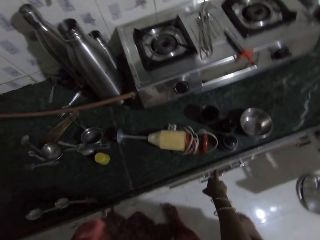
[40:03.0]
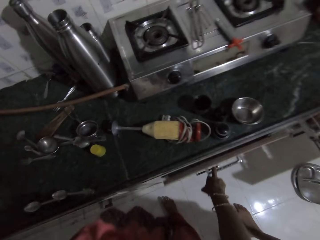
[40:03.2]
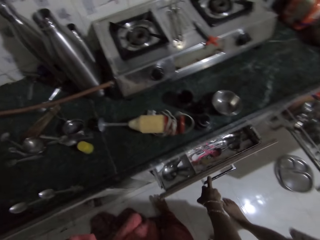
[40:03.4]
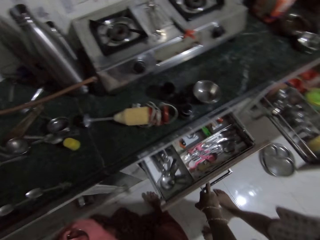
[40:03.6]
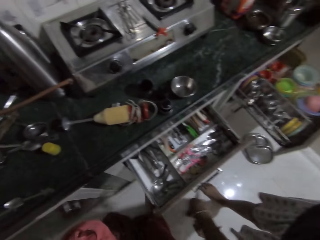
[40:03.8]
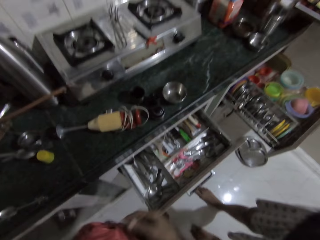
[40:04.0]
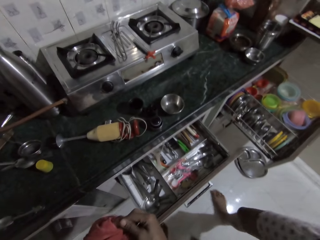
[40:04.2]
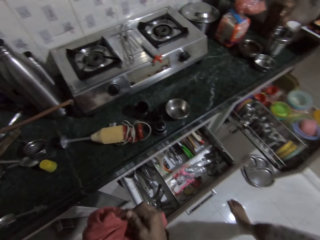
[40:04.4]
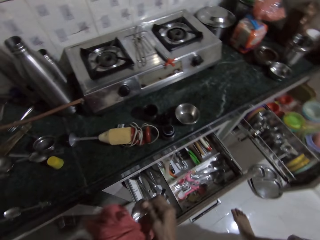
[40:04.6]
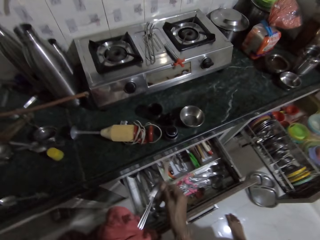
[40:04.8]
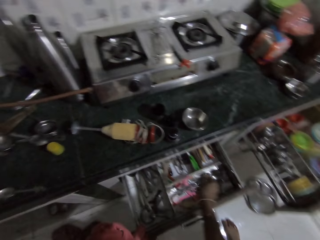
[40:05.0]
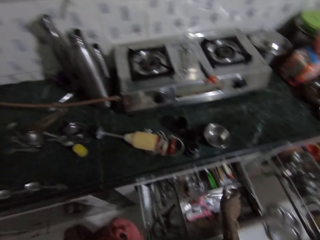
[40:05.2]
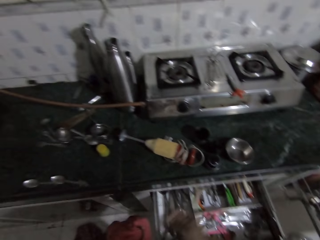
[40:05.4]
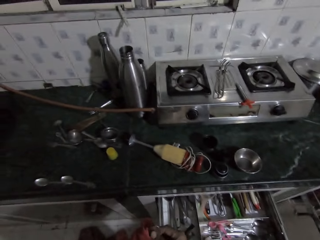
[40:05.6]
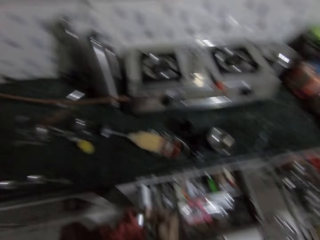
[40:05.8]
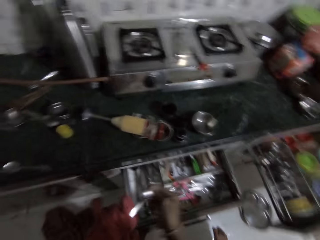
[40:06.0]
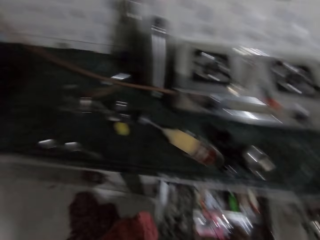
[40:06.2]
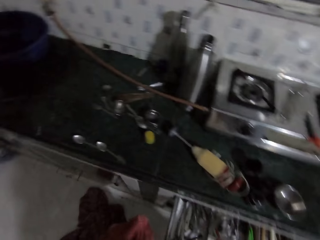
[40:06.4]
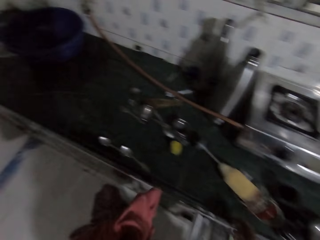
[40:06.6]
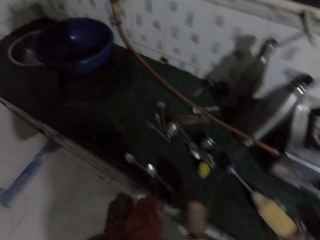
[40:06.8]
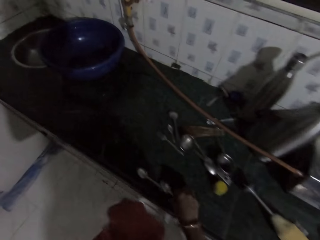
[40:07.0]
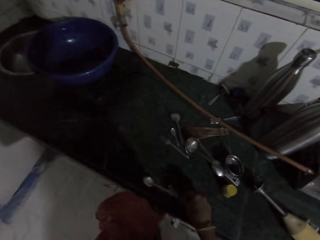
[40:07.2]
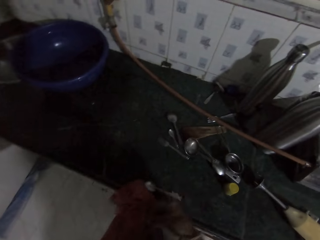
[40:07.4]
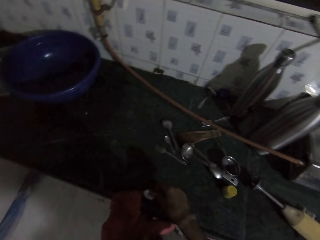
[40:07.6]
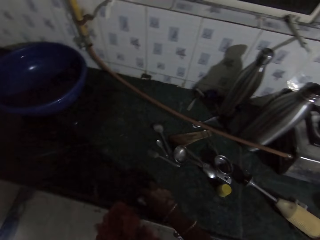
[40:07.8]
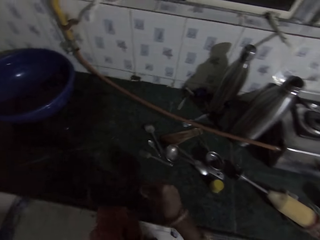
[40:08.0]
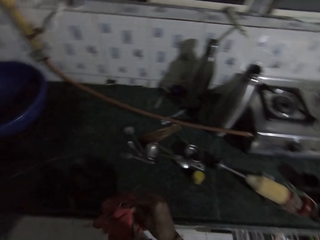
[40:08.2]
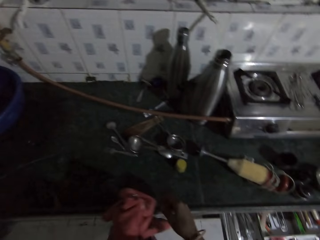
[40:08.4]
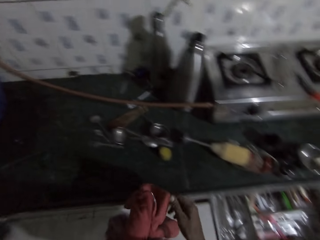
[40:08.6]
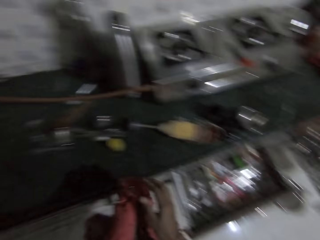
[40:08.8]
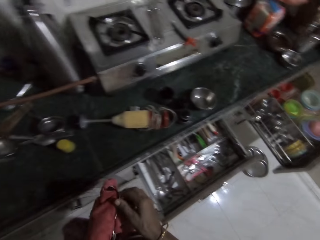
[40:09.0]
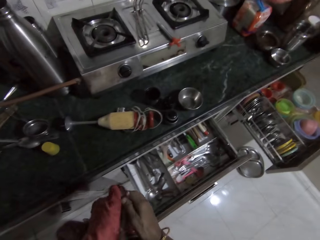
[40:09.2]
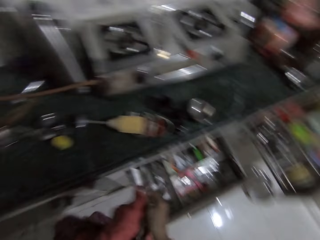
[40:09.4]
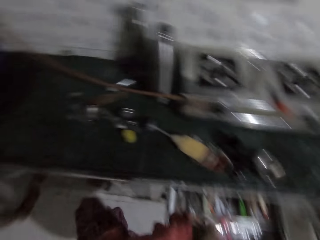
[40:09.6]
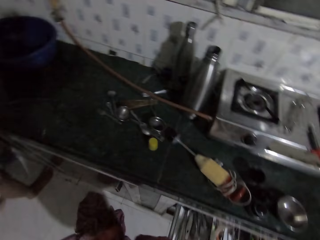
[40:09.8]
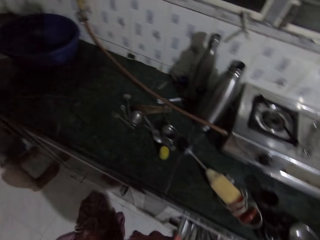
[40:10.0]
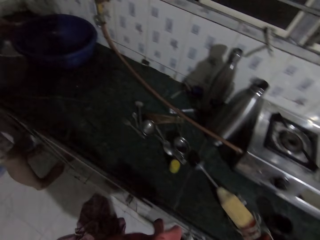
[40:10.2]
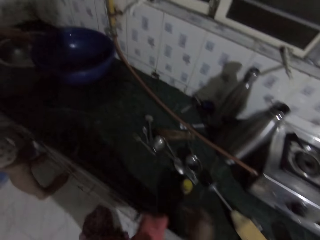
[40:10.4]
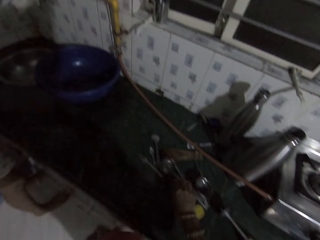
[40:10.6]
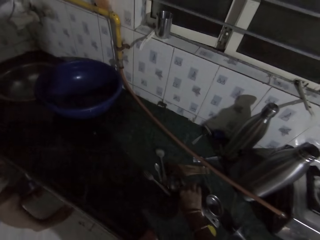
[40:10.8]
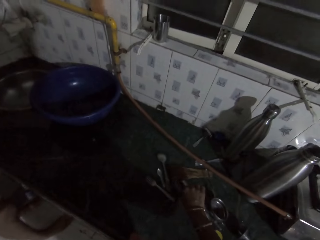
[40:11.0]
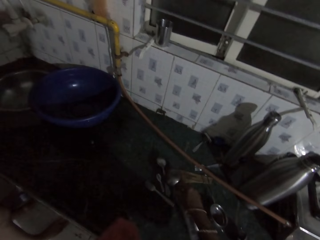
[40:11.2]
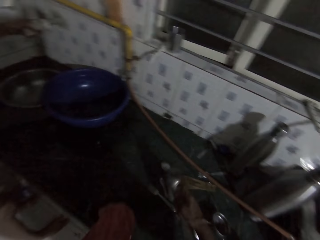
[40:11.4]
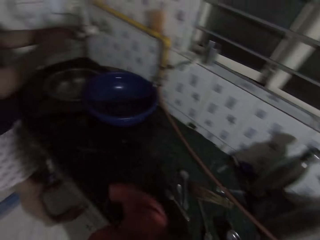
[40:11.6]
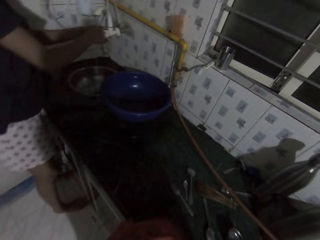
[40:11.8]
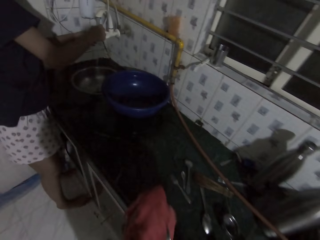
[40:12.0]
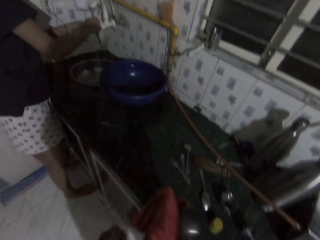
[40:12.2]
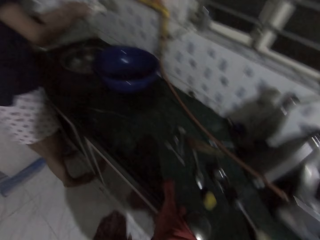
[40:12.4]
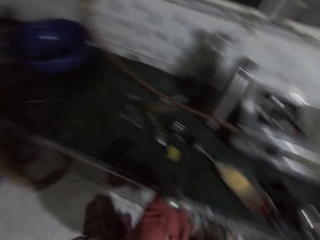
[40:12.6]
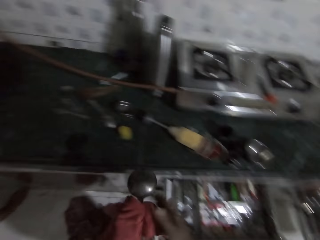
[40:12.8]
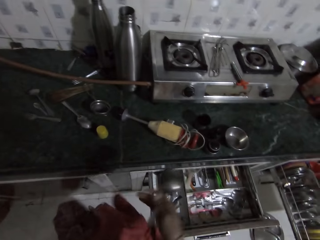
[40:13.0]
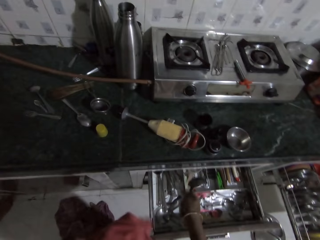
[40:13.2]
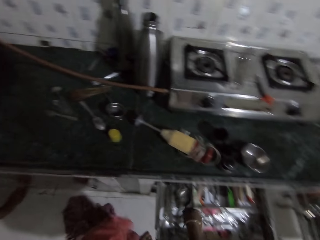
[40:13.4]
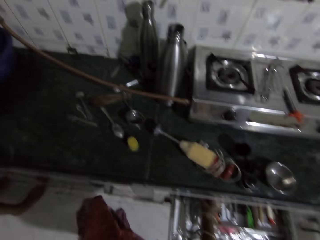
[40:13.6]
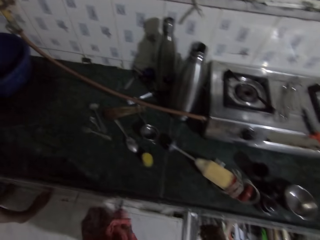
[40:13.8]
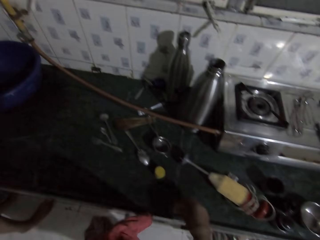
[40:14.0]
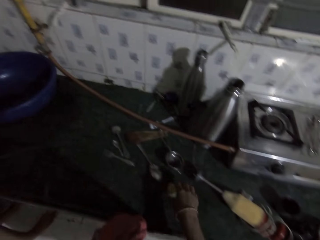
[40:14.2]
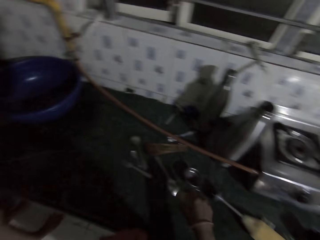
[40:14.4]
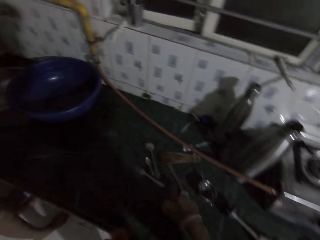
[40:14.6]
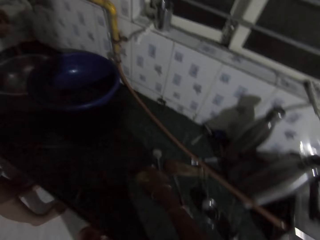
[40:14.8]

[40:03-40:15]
The camera wearer opens a drawer with her right hand. She picks a silver spoon from her left hand with her right hand. She drops the spoon in the drawer with her right hand. She picks the silver spoon from her left hand with her right hand. She drops the spoon in the drawer with her right hand. She picks the spoon from the drawer. She puts the spoon on the towel. She picks up the spoon from the cabinet with her right hand. She passes the spoon from her right hand to her left hand. She cleans the spoon in her left hand with the cloth in her left hand. She picks the silver spoon from her left hand with her right hand. She turns around. A woman holds a tap with her left hand. The camera wearer picks up some spoons from the cabinet with her right hand. She passes the spoon from her right hand to the cloth on her left hand. The woman stands at the sink. The camera wearer cleans the spoon in her left hand with the cloth in her left hand. She picks the silver spoon from her left hand with her right hand and drops the spoon in the drawer with her right hand. She picks up a bottle cap from the cabinet with her right hand.

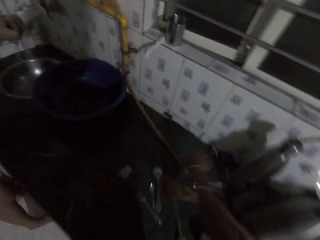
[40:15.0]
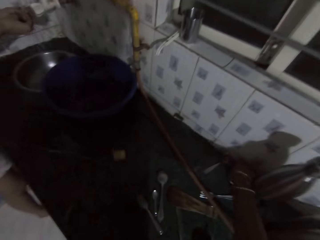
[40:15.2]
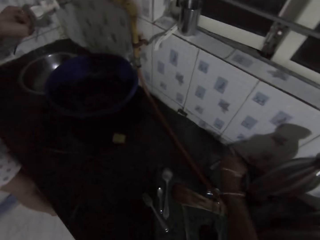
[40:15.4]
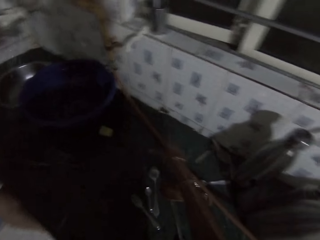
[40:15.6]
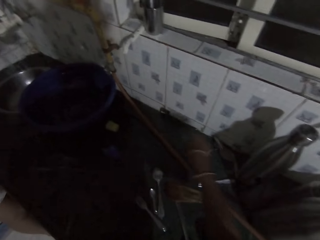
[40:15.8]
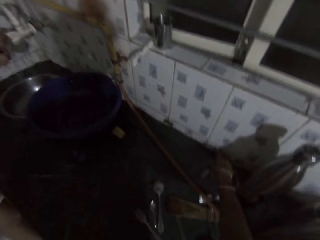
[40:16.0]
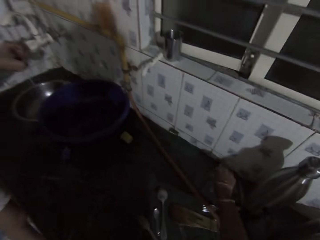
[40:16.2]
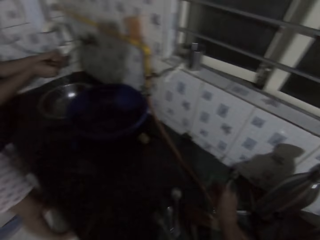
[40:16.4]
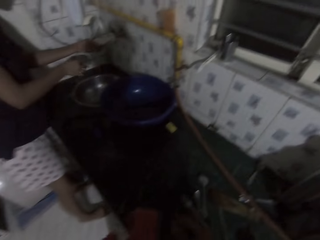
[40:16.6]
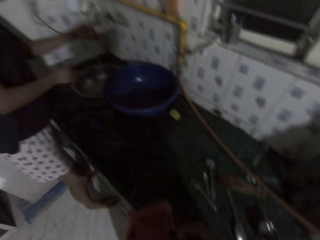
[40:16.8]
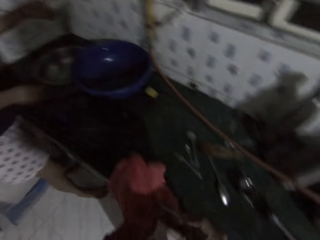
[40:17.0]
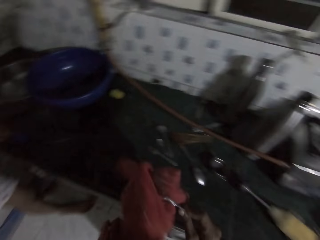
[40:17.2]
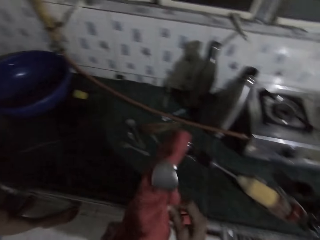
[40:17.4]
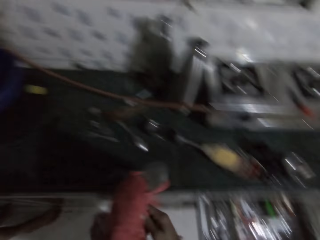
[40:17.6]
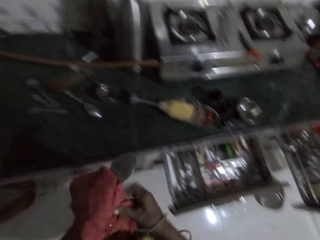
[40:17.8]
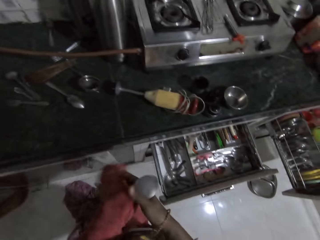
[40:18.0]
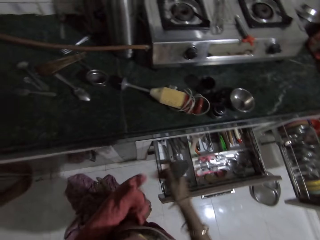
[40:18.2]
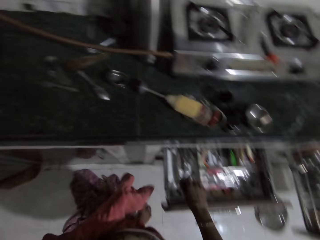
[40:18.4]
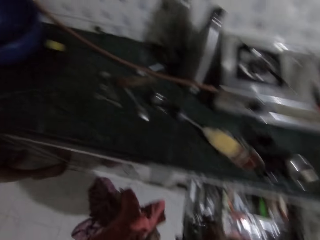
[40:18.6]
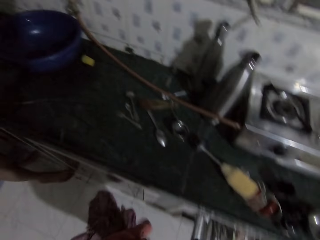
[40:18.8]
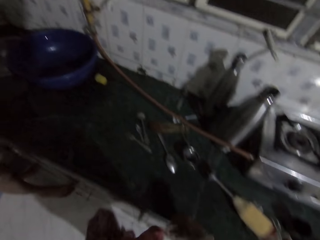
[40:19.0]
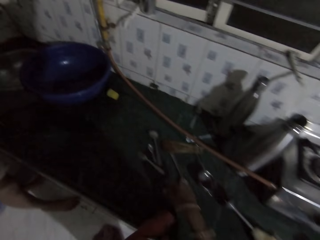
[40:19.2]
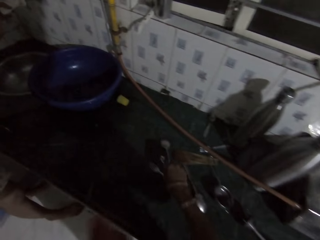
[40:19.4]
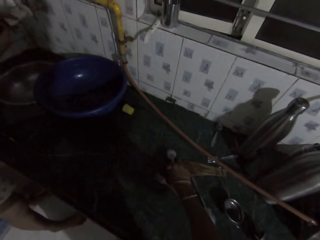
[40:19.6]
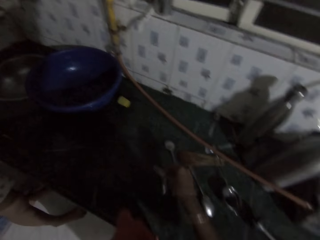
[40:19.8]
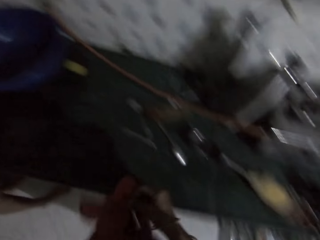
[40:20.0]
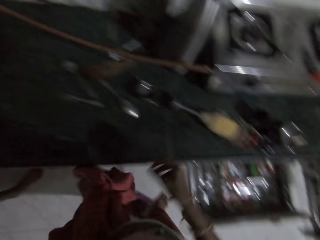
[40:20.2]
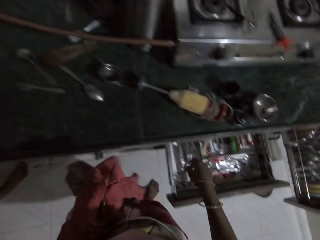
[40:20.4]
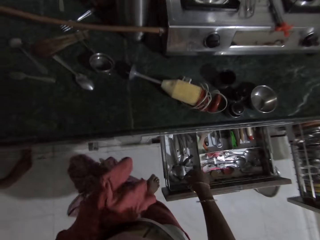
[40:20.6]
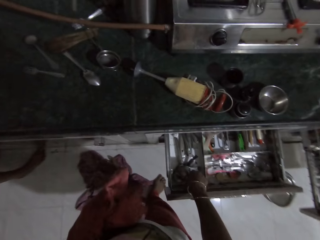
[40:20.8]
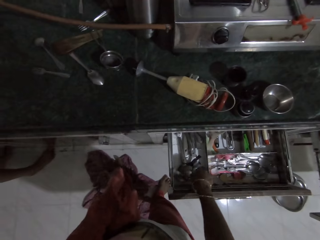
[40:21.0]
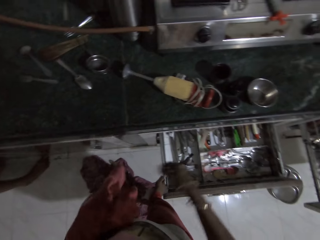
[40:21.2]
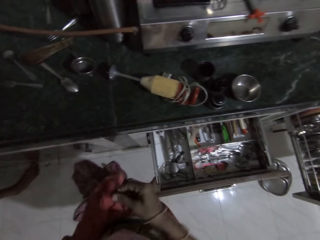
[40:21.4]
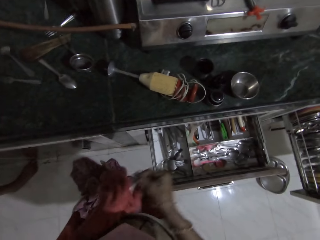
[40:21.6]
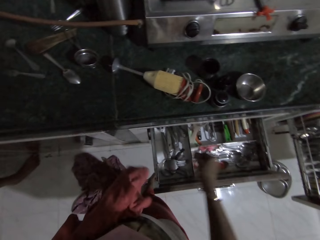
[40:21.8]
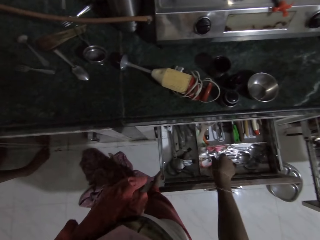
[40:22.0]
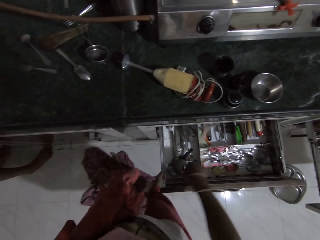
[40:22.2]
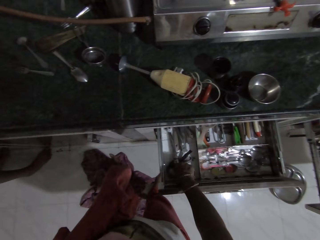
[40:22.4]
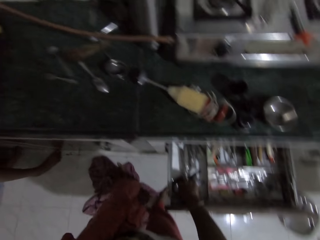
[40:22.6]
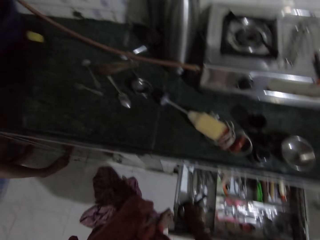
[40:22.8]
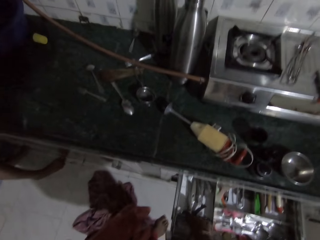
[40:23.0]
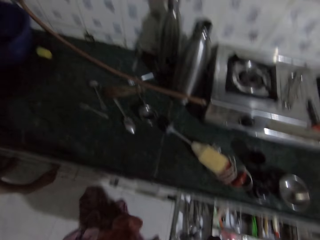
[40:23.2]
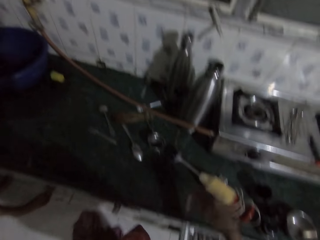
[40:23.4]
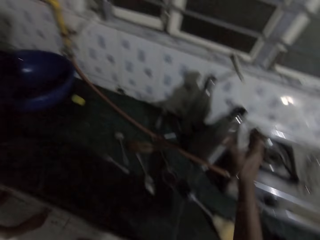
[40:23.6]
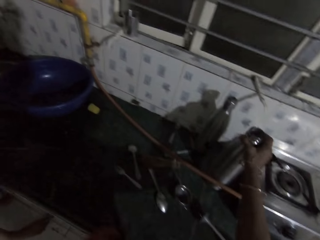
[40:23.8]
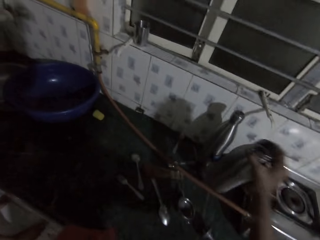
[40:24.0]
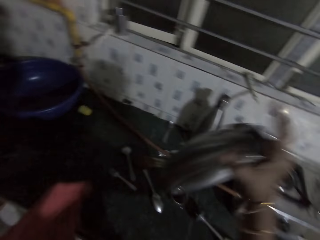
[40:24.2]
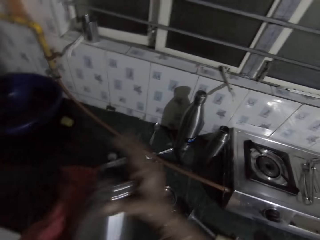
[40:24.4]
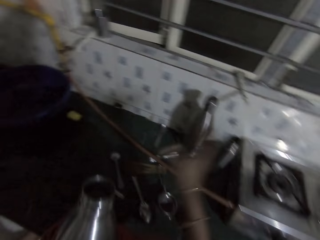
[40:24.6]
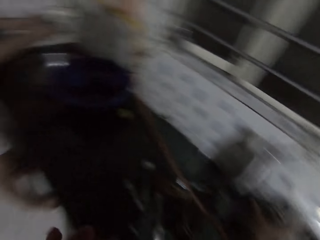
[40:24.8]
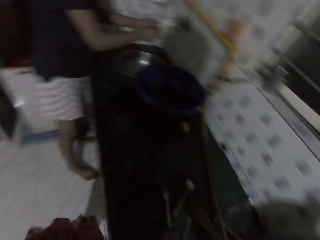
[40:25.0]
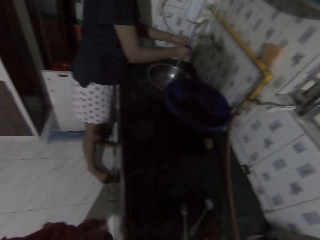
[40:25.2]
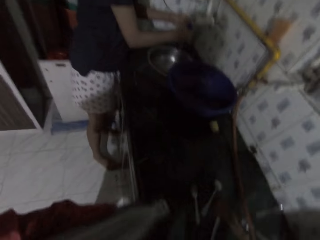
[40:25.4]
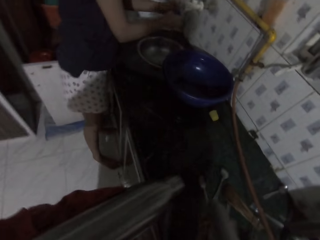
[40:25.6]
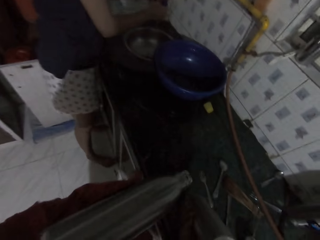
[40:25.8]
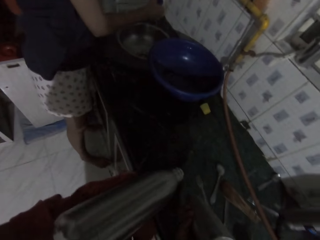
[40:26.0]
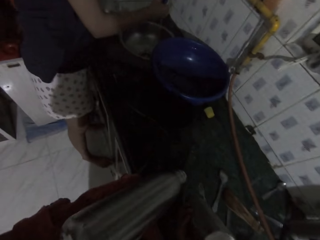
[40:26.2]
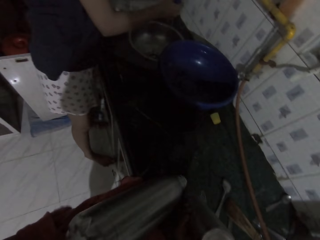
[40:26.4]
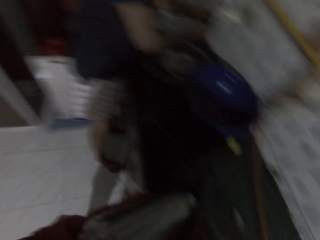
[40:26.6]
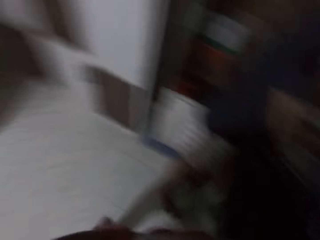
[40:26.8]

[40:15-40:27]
The camera wearer moves something on the sink. She drops the bottle cap on the cabinet with her right hand. She picks up the bottle cap from the cabinet with her right hand. She drops the bottle cap on the cabinet with her right hand. She picks up a spoon from the cabinet with her right hand. She rubs the spoon with the cloth in her left hand. She drops the spoon in the drawer with her right hand. She picks up the spoon from the cabinet with her right hand. She cleans the spoon with the cloth in her left hand. She puts the spoon in the drawer. She picks the spoon from her left hand with her right hand. She drops the spoon in the drawer with her right hand. She touches the spoon in the drawer with her right hand. She picks the spoon from the drawer. She picks a flask or bottle from the cabinet with her right hand. She passes the flask from her right hand to her left hand. She puts the bottle on the towel. She turns around. She picks up the flask from the cabinet with her right hand. A person stands at the sink.
